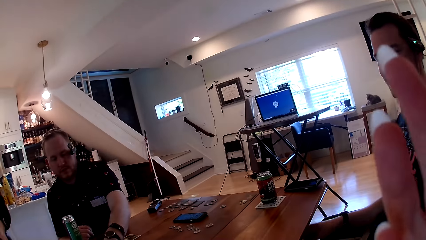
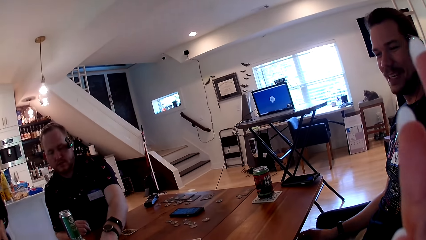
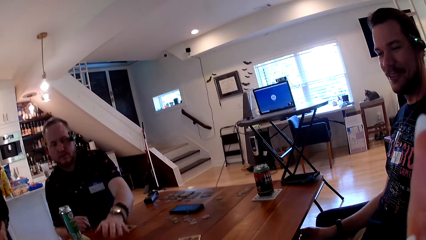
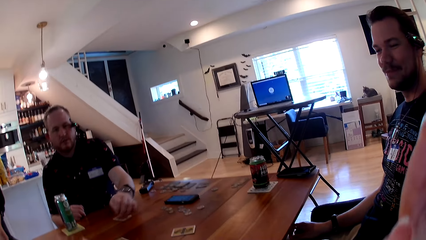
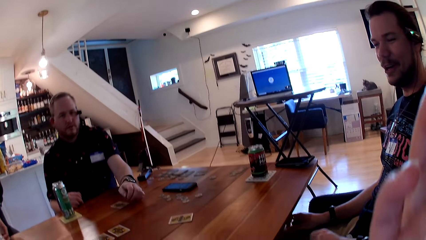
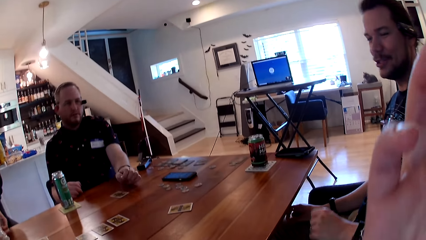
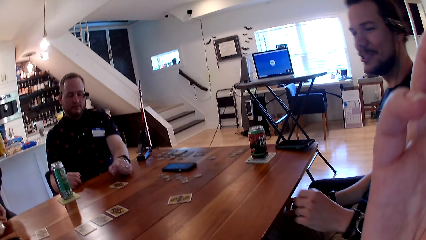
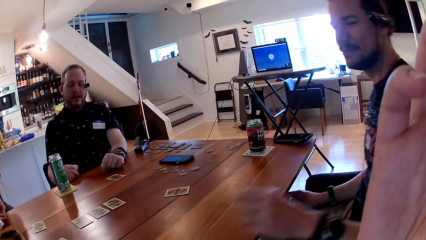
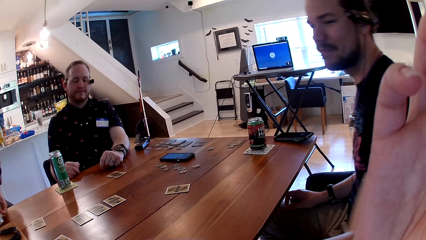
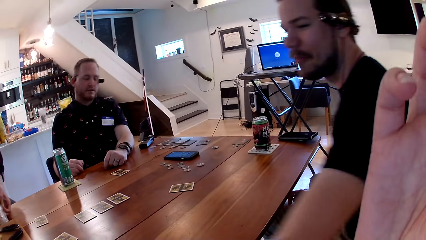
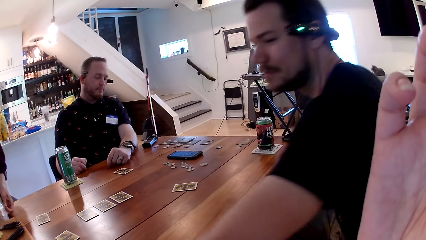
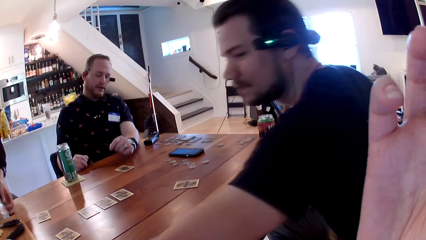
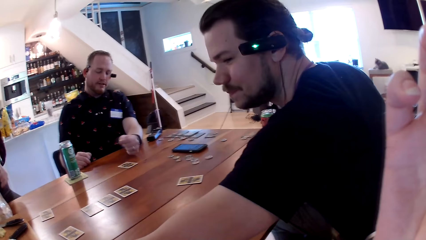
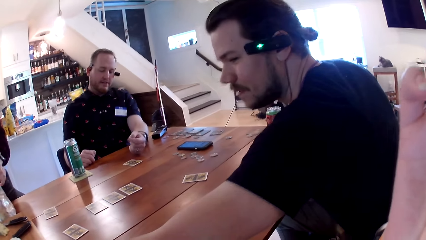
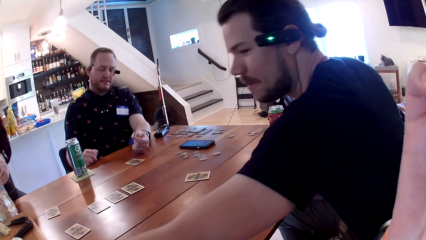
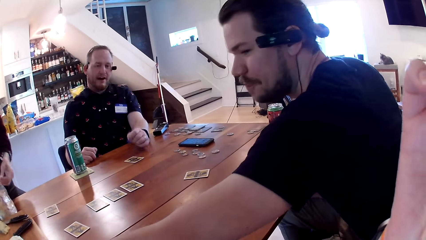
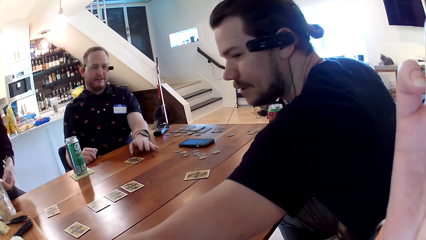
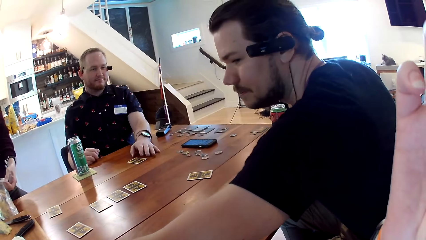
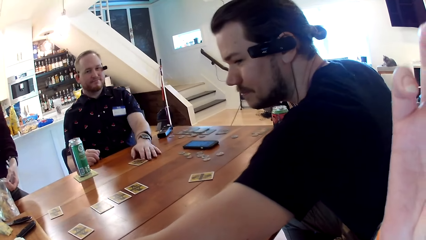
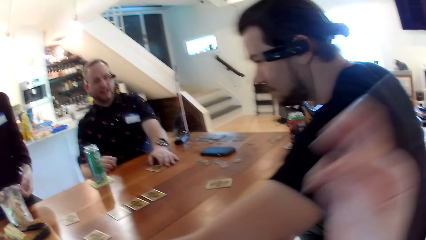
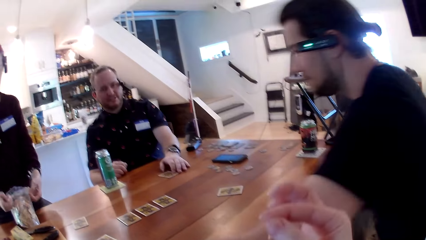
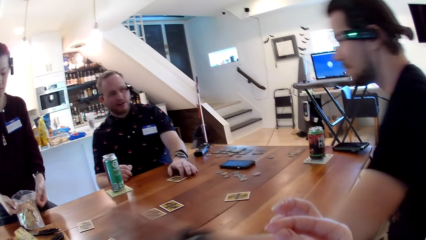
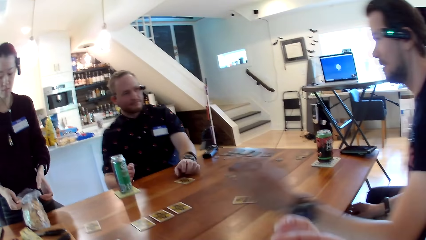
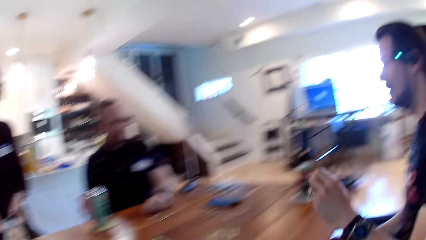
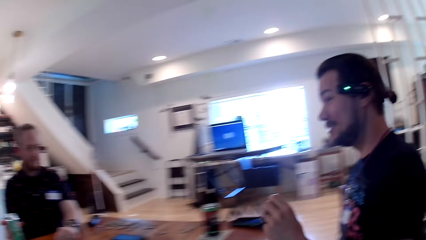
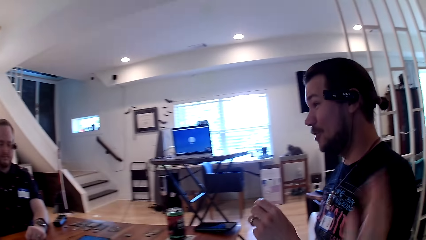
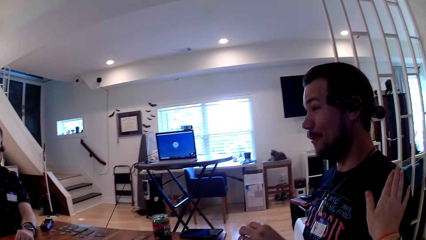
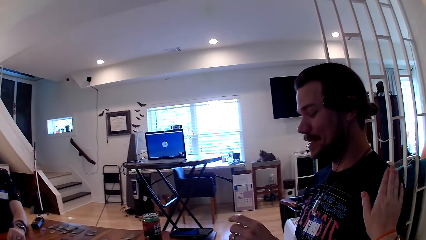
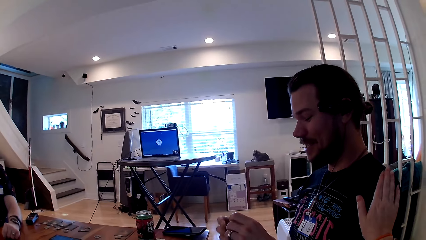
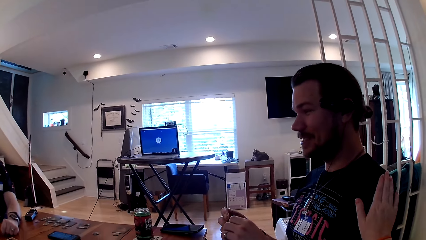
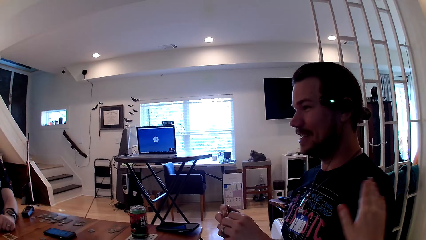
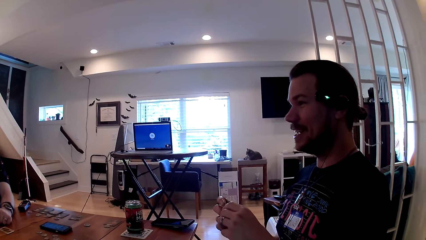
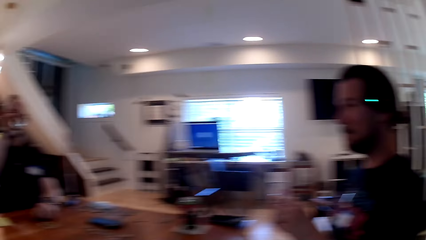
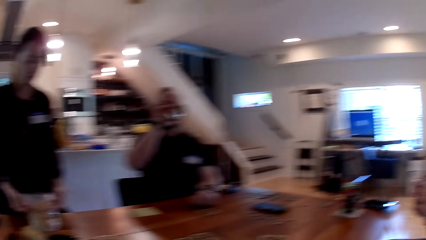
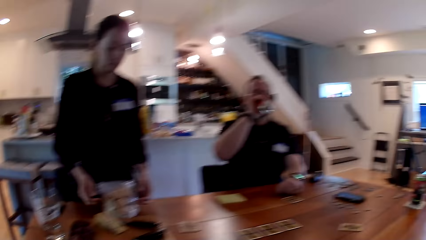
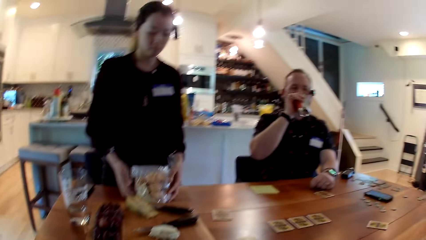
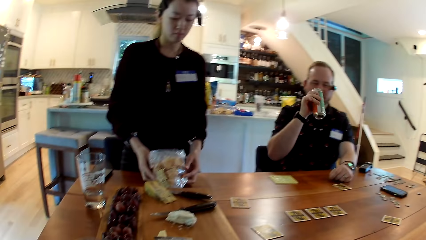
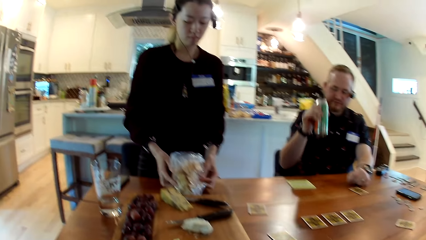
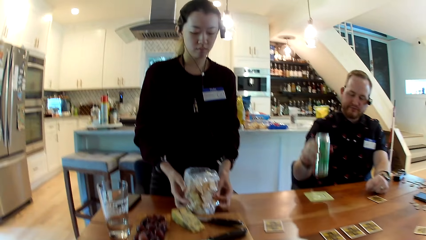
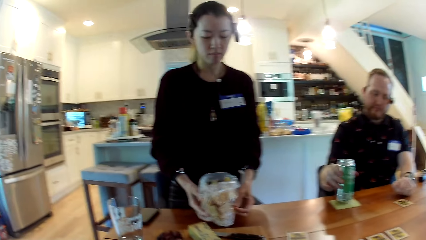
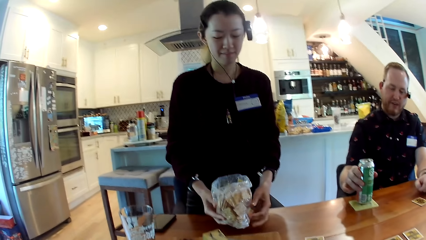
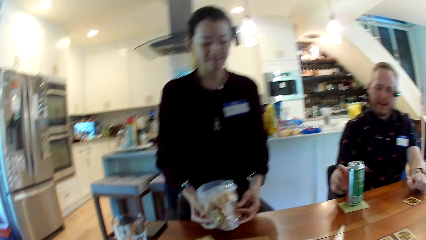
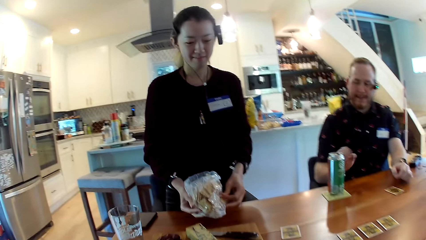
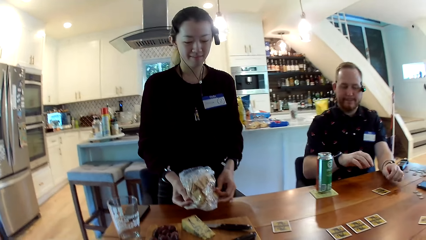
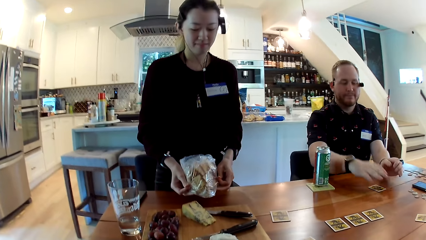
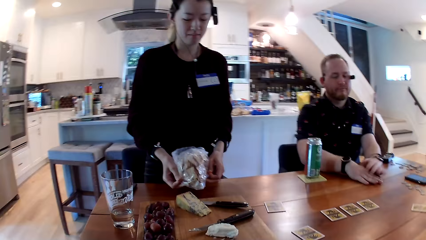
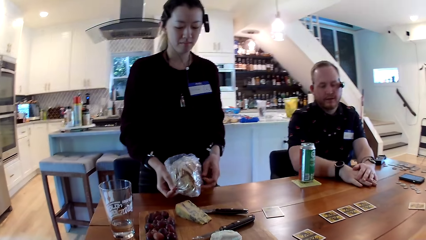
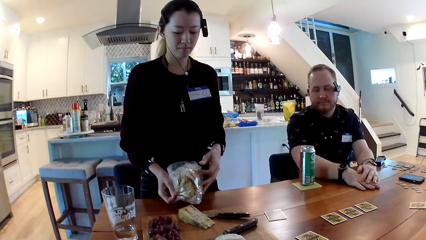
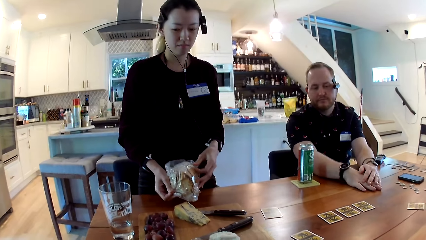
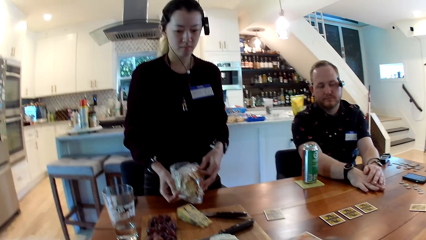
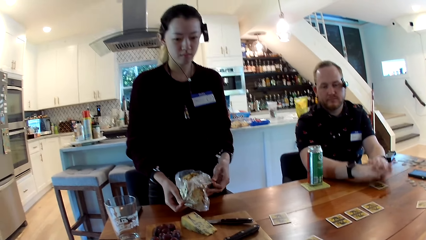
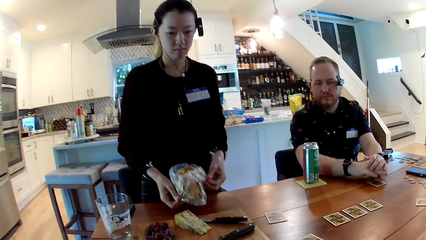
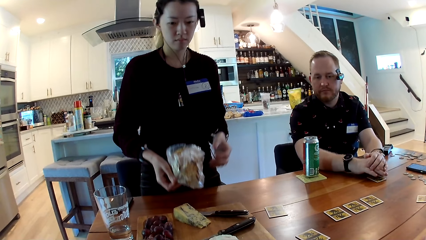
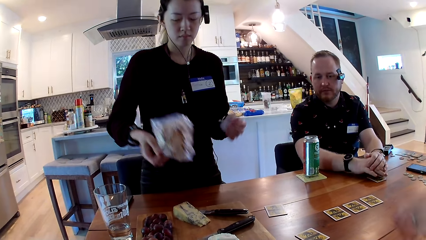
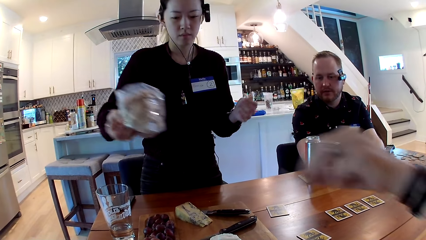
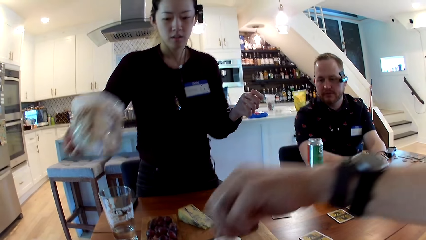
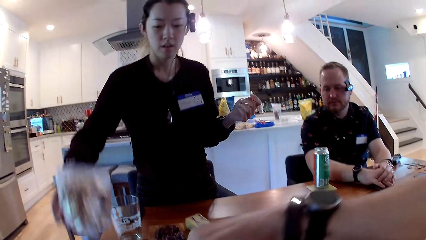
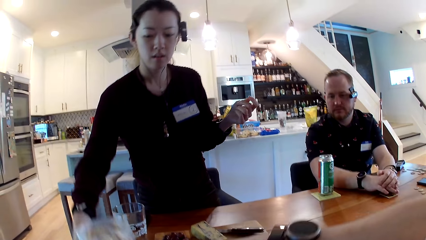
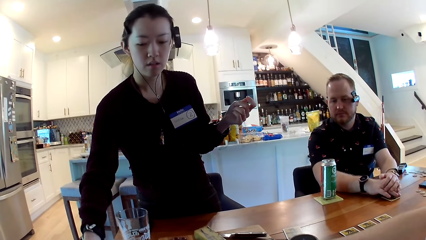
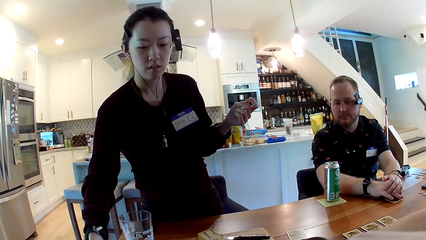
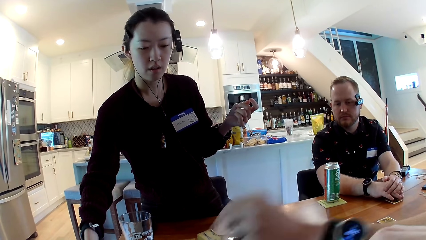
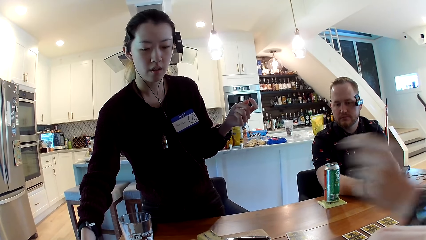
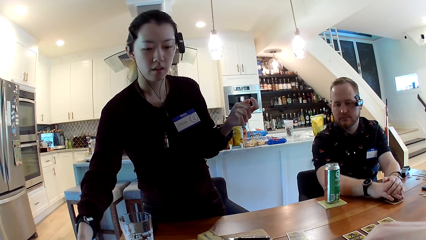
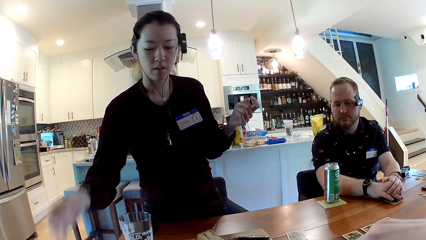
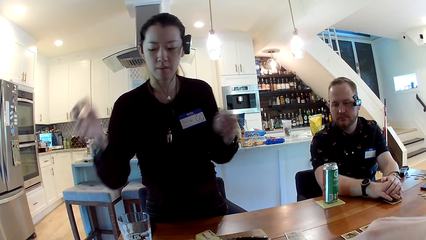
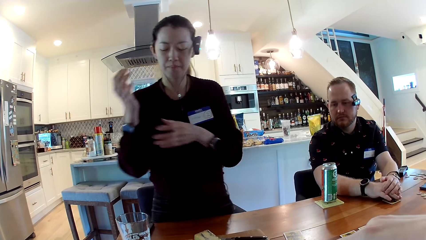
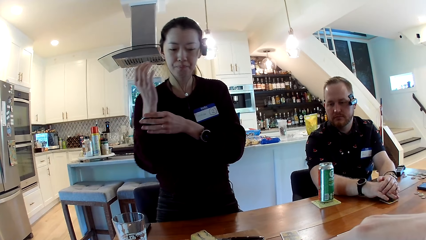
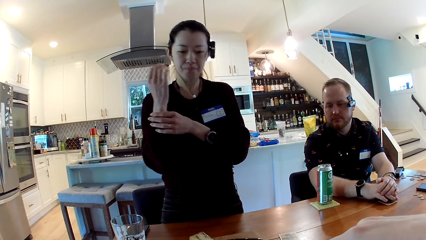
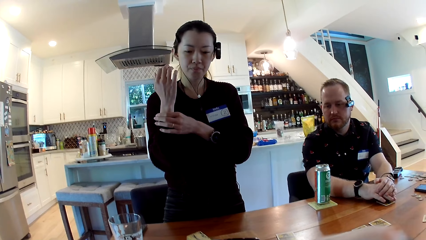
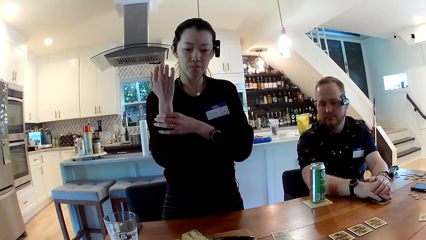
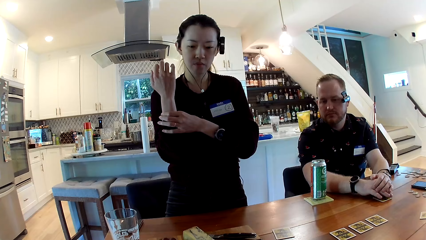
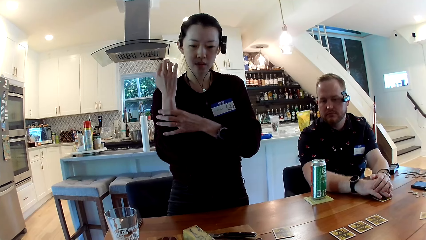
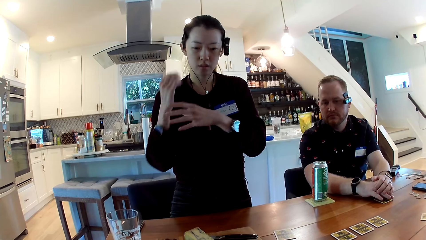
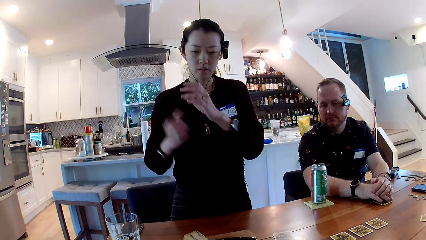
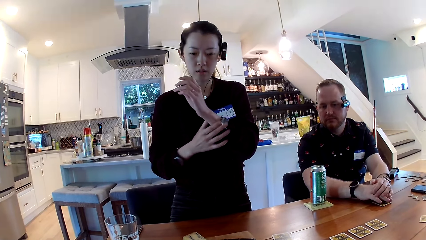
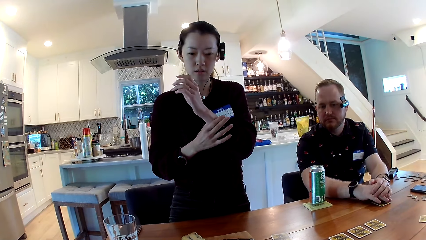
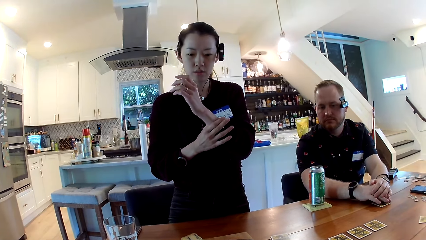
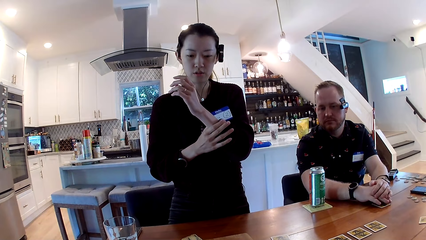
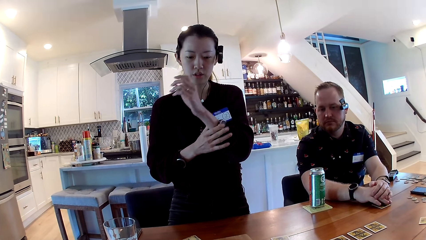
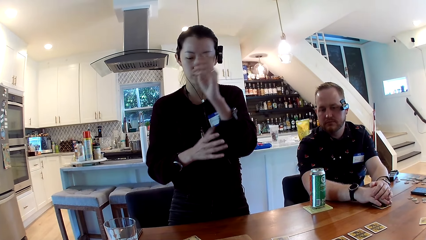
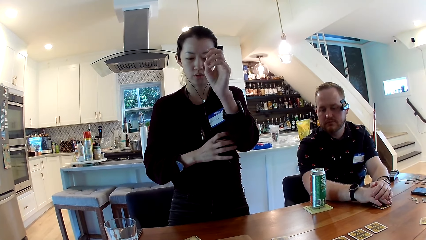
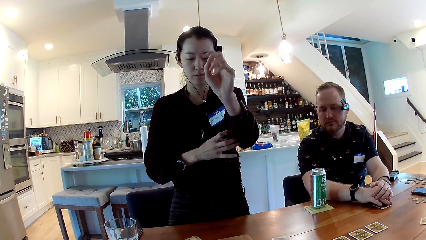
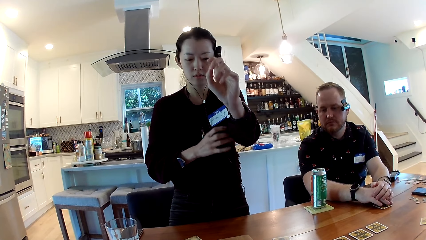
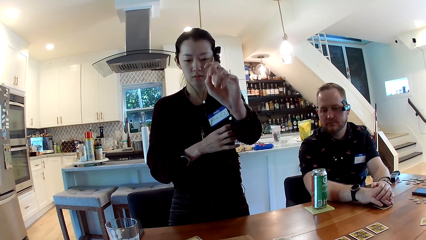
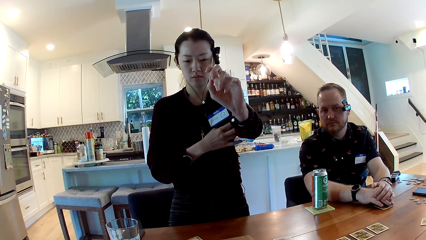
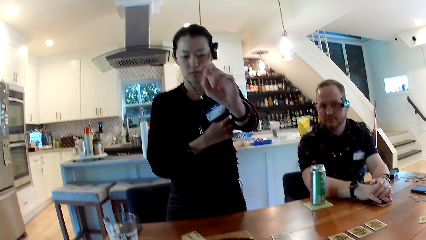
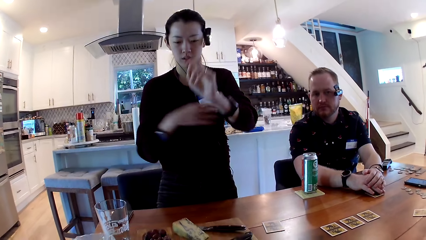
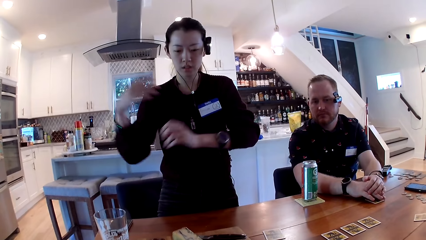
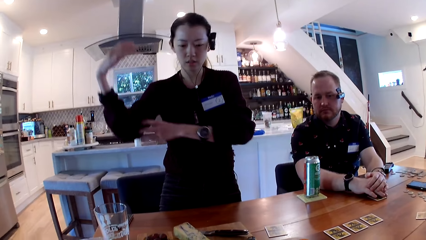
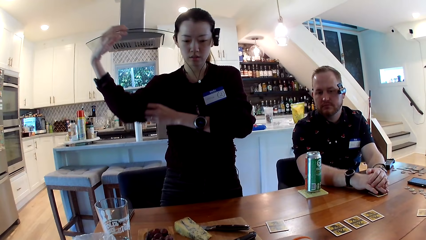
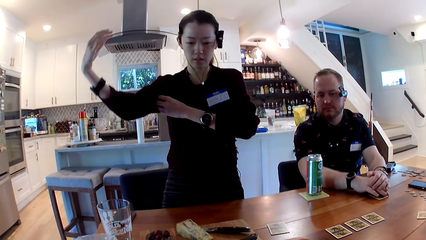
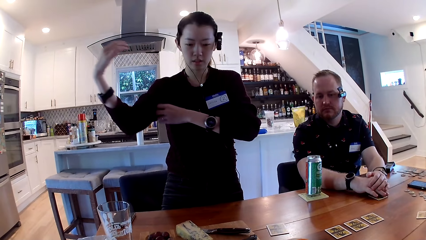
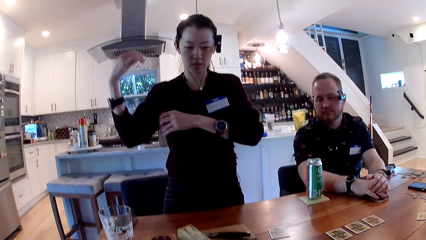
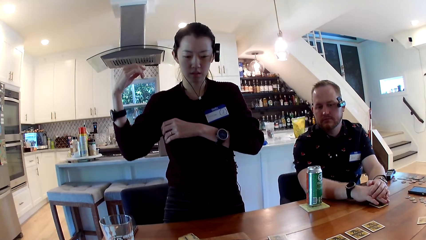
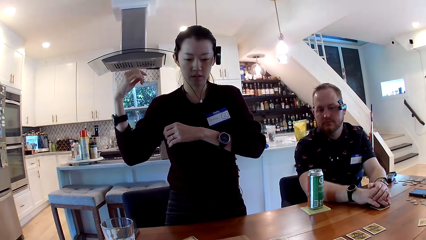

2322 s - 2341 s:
A man interacts with the camera wearer and another man. A woman opens the pack of biscuits on the table with both her hands. The first man places his left hand on a card on the table. The first man picks up the can of soda from the coaster on the table with his right hand. The camera wearer taps the other man's left arm with her right hand. The first man places the can of soda in his right hand on the coaster. The first man places both his hands on a card on the table. The camera wearer interacts with the woman. The woman picks up the pack of biscuits with her right hand. The other man picks up a grape from the wooden board on the table. The woman places the biscuits in her right hand on the table. The woman pulls down a watch on her right hand with her left hand. The woman pulls down a watch on her left hand with her right hand. The woman pulls down her left sleeve with her right hand. The woman pulls down her right sleeve with her left hand.
